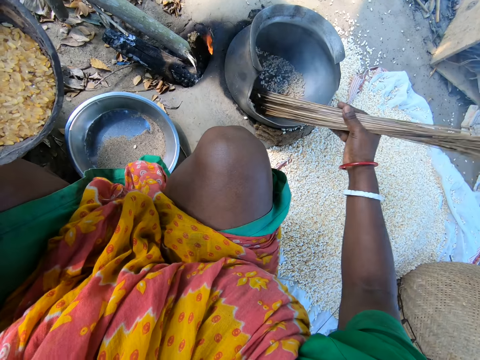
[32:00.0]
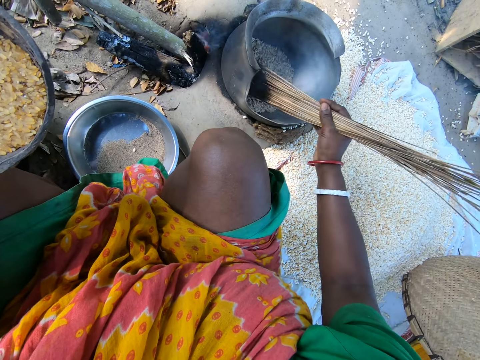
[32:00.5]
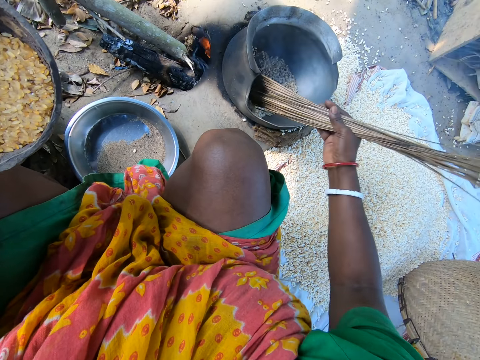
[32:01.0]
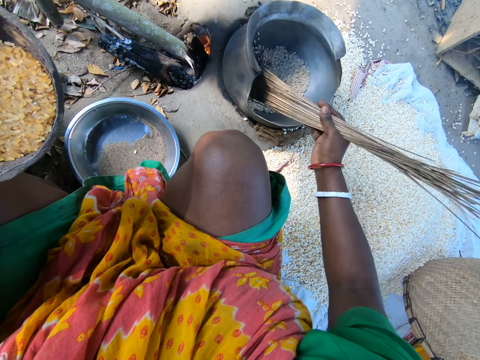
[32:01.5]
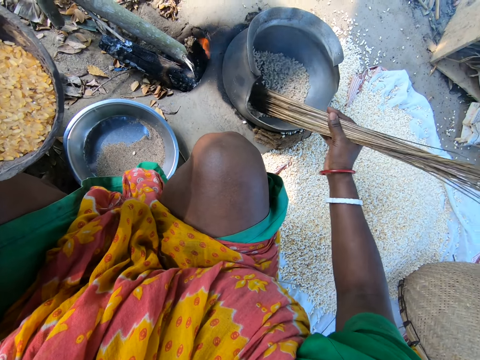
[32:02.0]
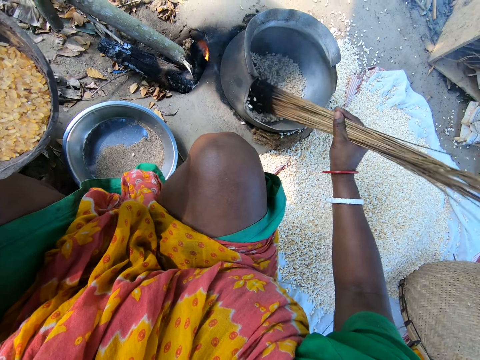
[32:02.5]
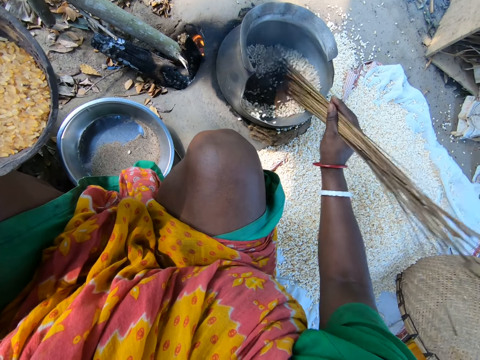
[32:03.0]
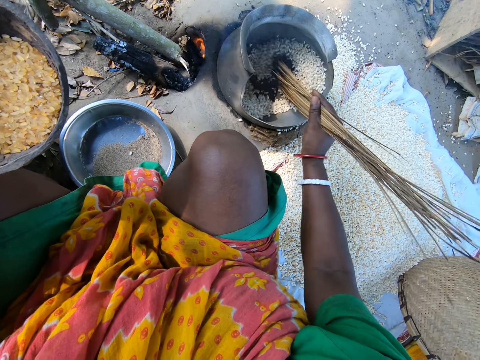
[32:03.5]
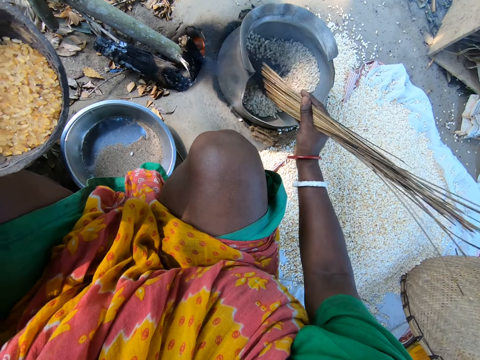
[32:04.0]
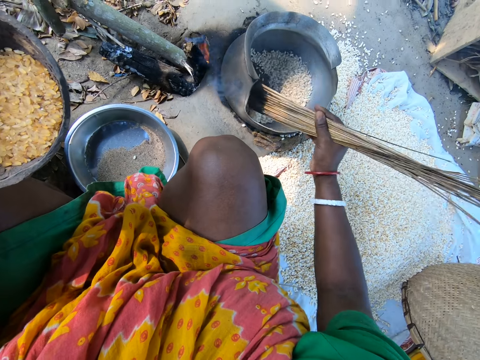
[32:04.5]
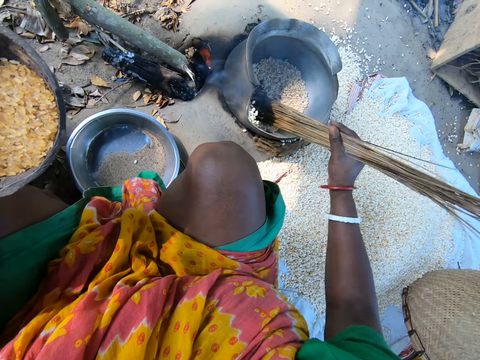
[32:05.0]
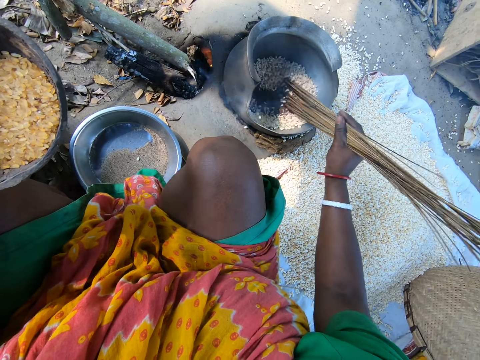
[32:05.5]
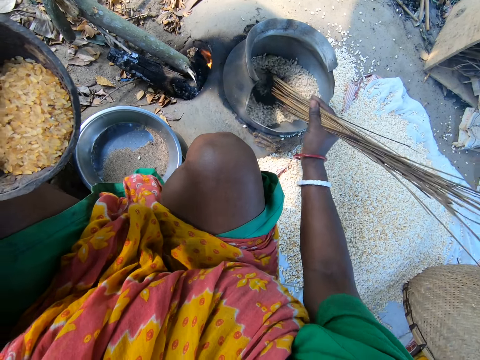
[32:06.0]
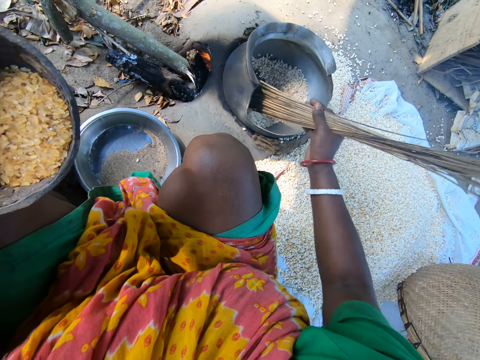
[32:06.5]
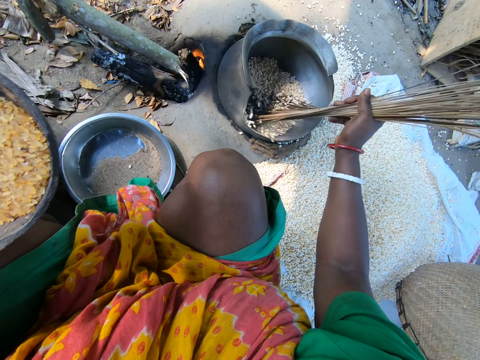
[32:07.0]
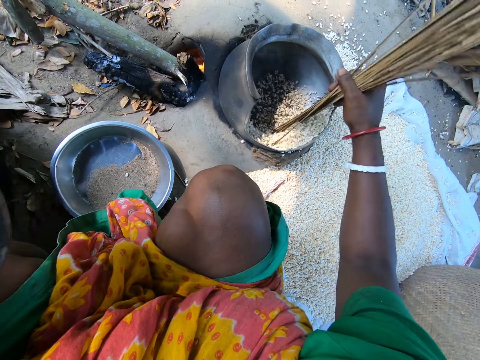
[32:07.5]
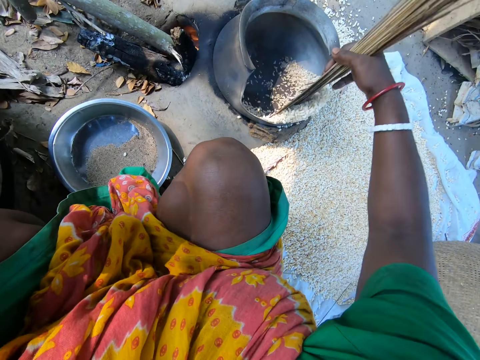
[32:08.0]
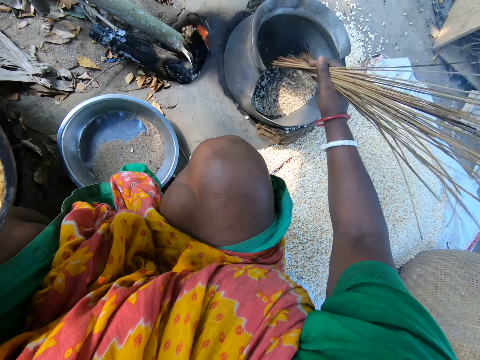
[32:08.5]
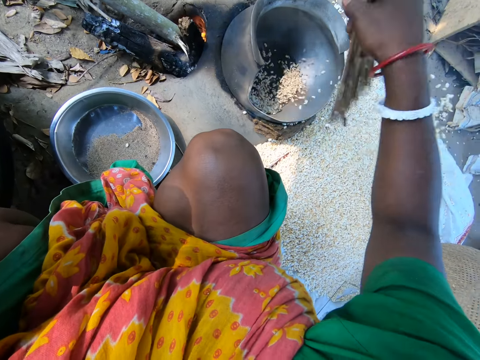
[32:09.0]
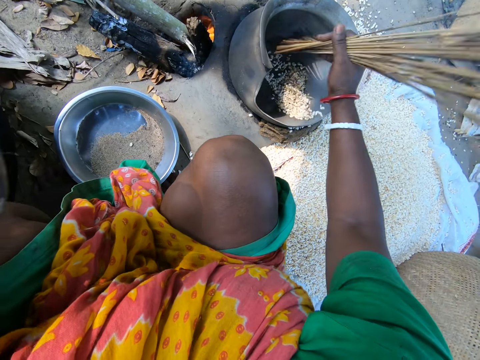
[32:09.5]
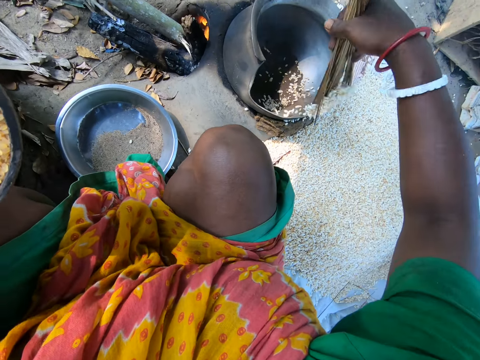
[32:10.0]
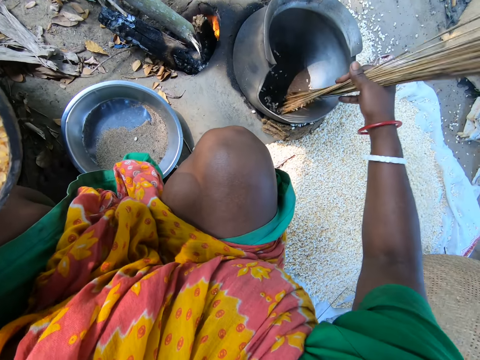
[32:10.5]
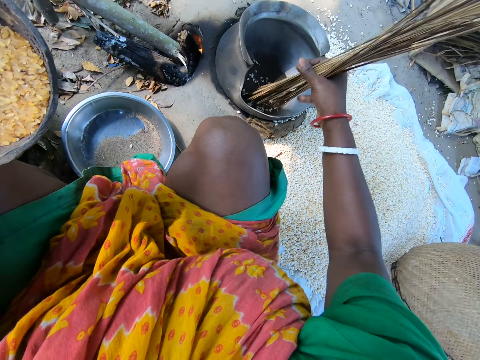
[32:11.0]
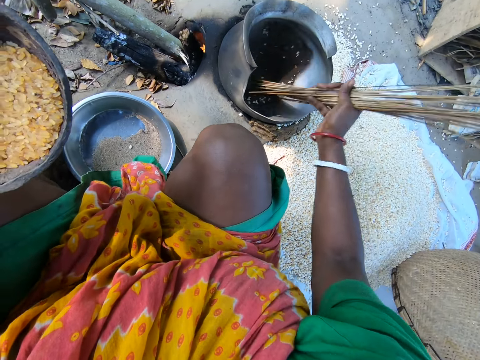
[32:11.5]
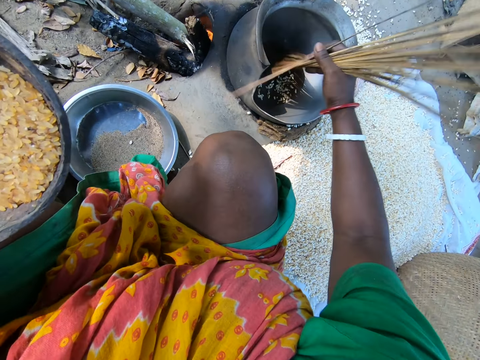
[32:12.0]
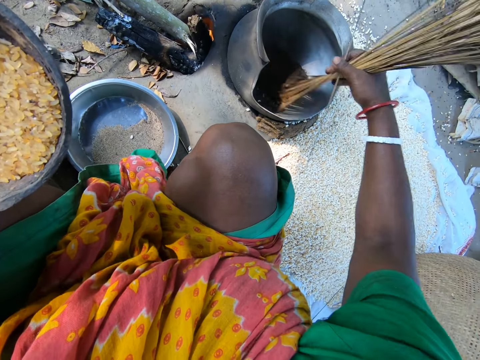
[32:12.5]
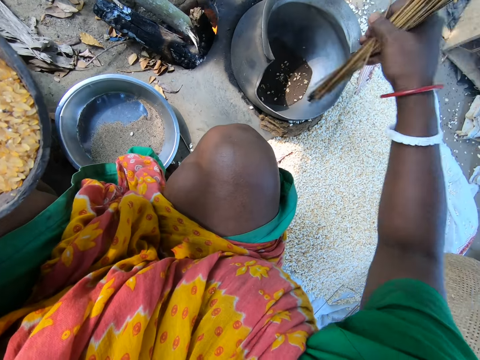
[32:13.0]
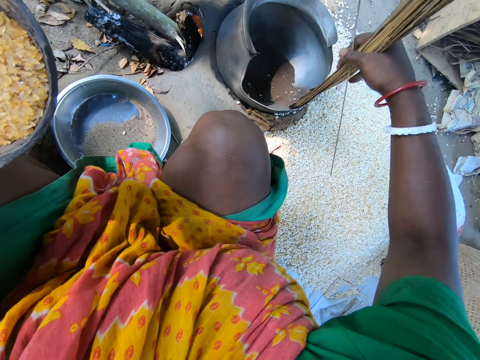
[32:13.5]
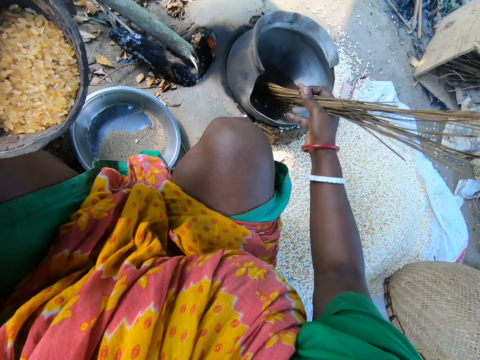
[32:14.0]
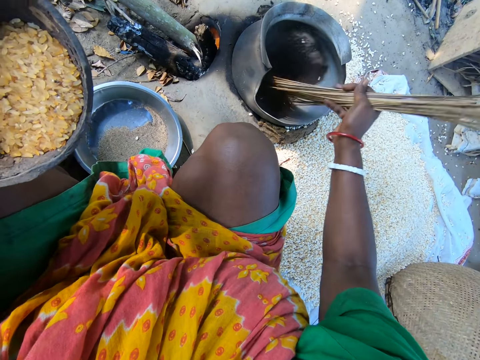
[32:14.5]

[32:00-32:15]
The camera wearer removes quinoa grains with a broom stick from the pot.

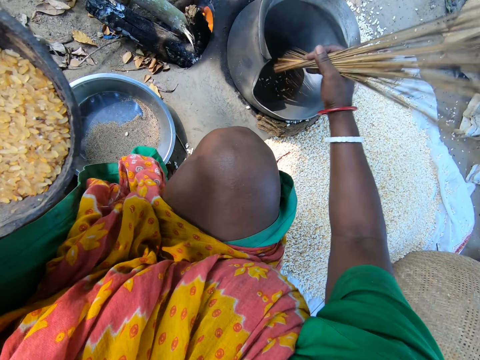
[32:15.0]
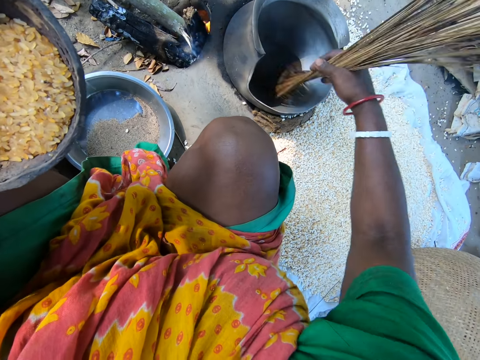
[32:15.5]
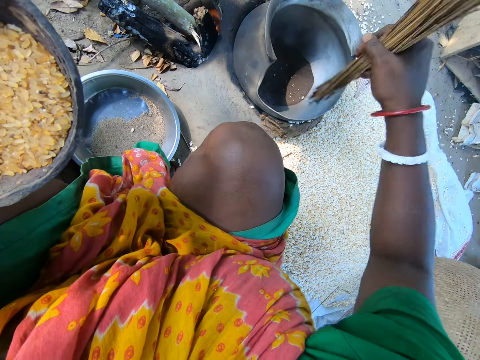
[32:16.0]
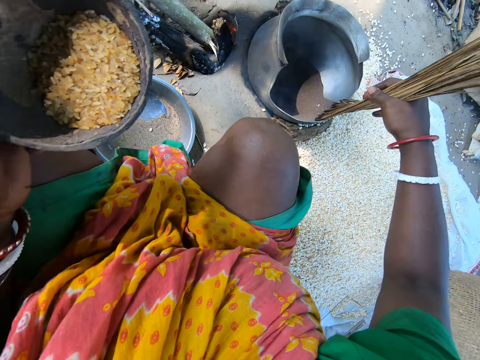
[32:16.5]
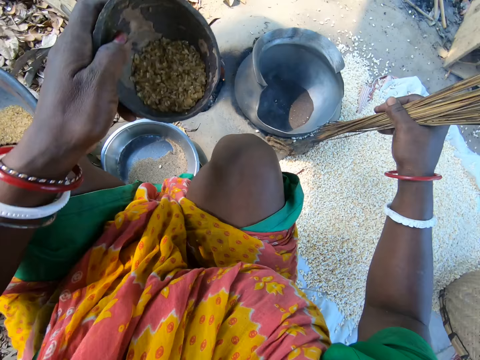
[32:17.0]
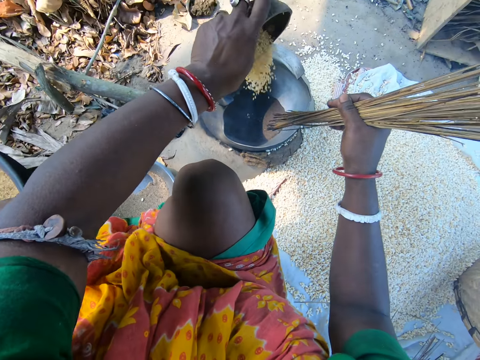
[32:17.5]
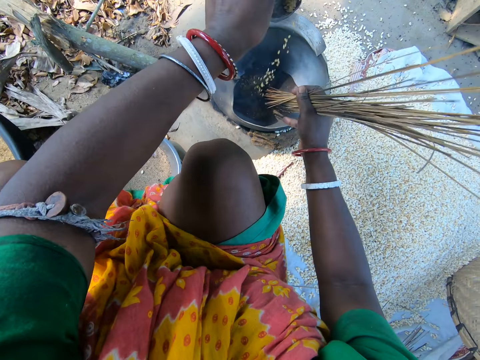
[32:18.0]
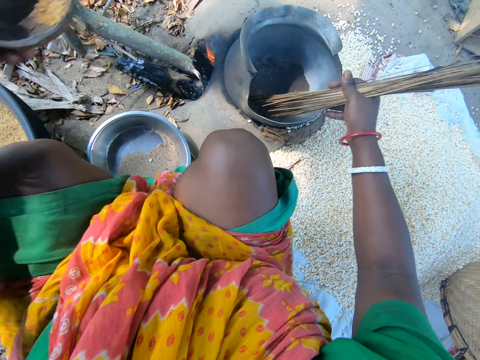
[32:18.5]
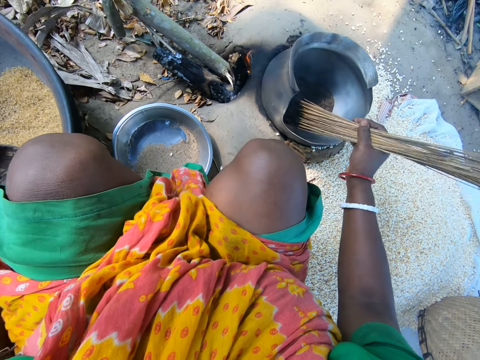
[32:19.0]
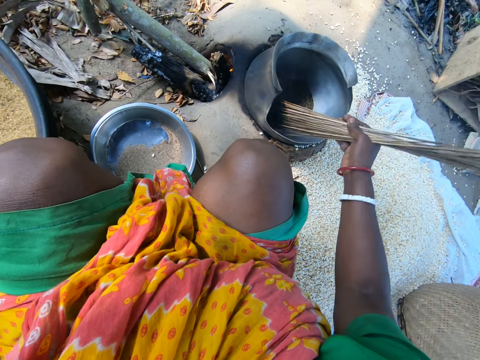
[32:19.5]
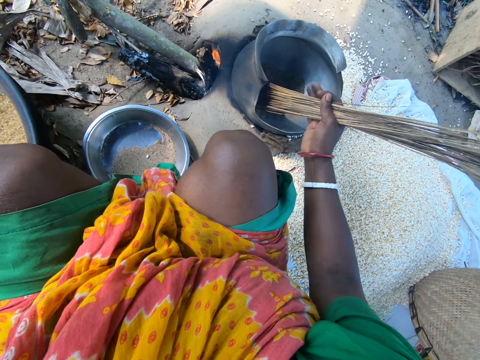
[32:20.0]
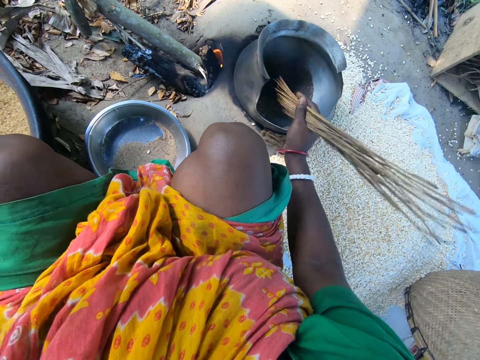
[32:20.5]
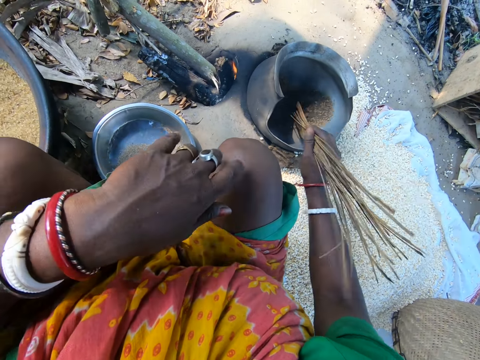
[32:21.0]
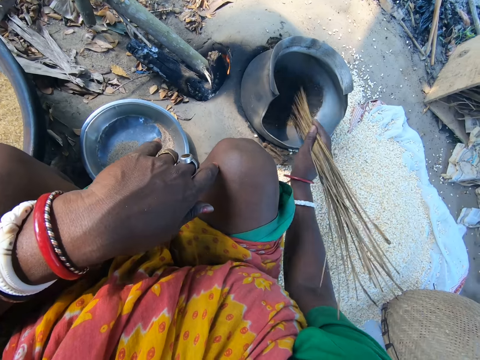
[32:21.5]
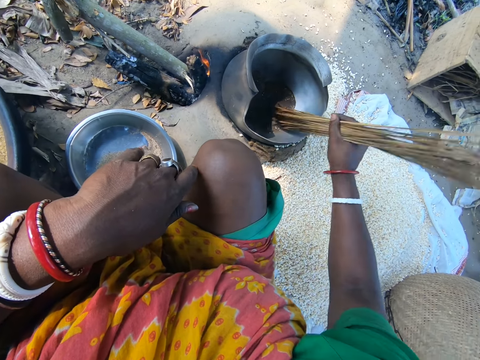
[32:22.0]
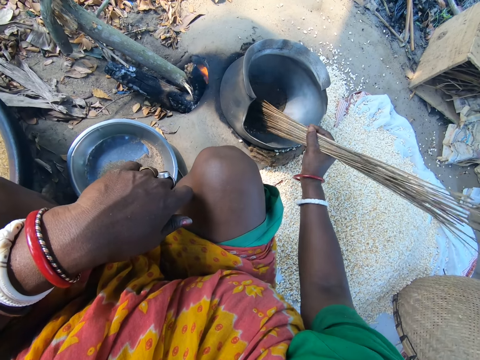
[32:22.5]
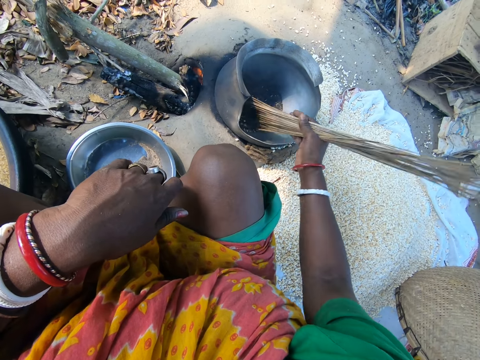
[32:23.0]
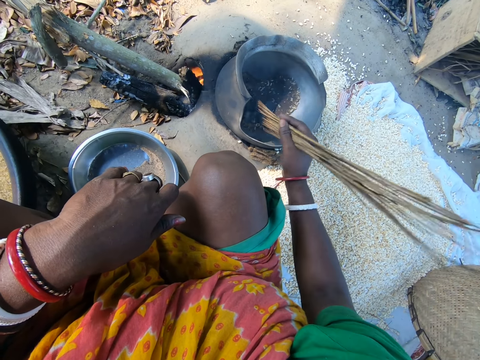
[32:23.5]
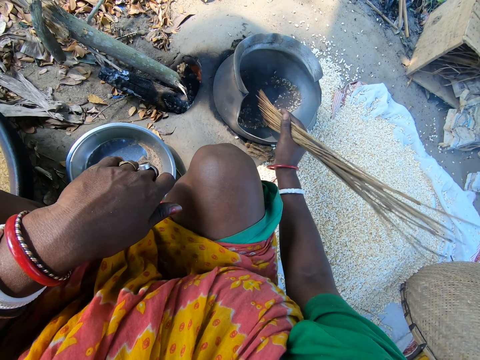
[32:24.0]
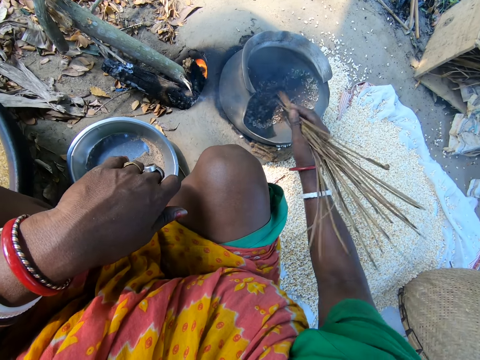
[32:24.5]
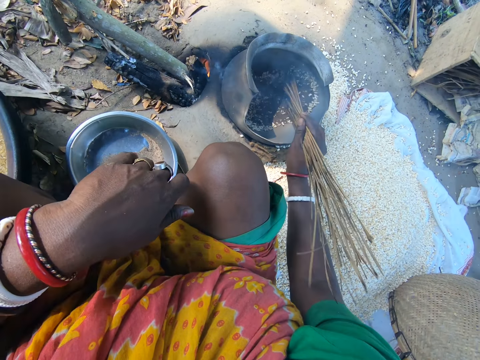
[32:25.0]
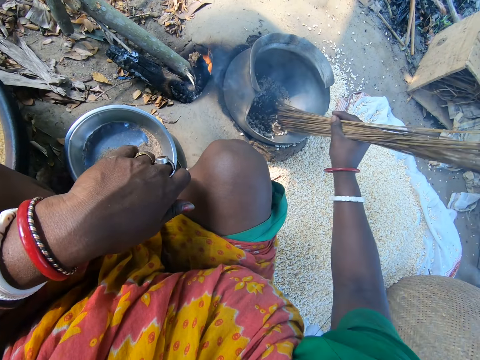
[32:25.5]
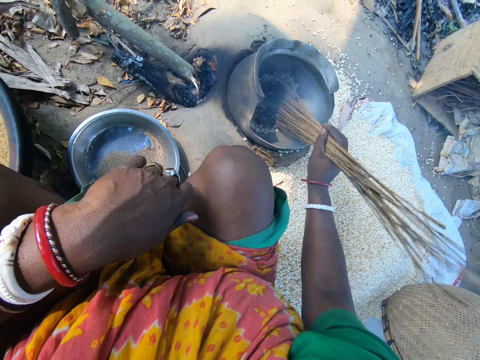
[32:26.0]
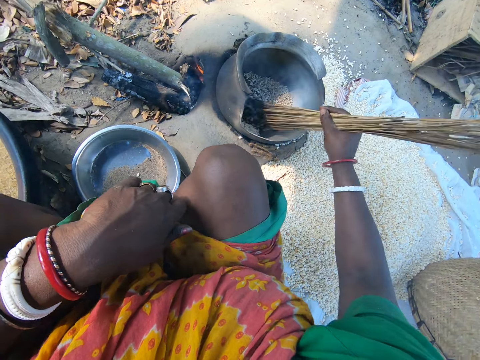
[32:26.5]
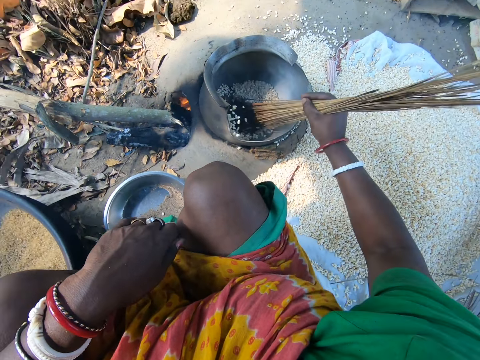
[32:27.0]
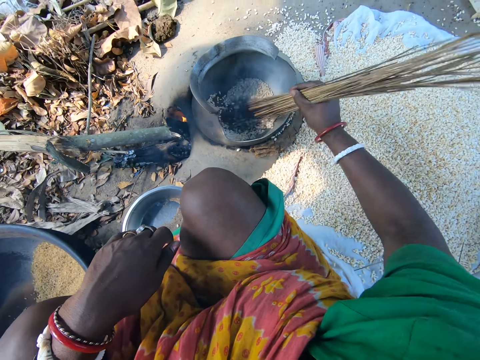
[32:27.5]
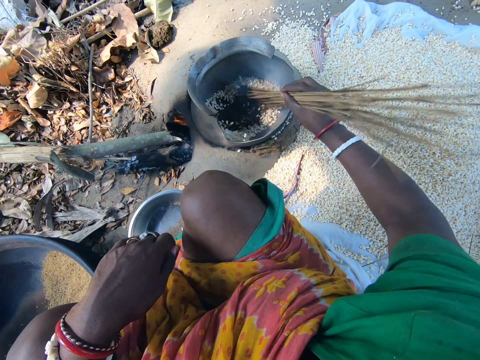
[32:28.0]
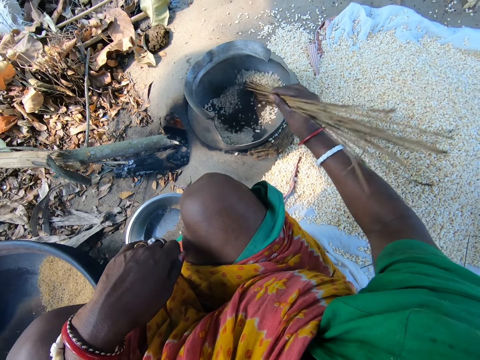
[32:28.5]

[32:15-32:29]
The camera wearer puts quinoa grains in a cooking pot. They stir the grains with a broom stick.
